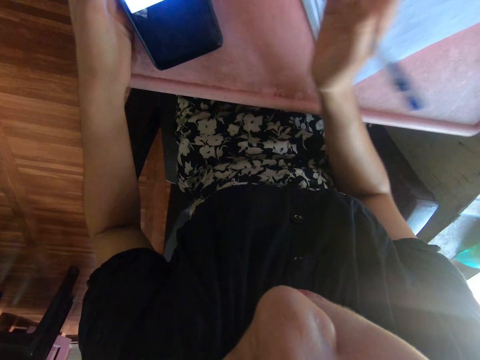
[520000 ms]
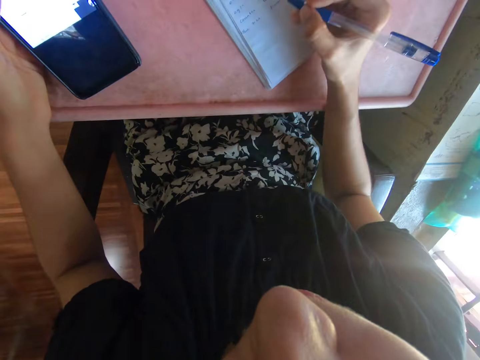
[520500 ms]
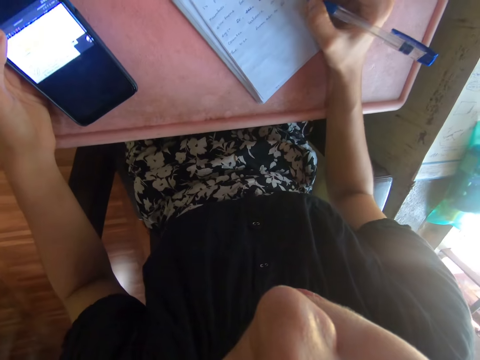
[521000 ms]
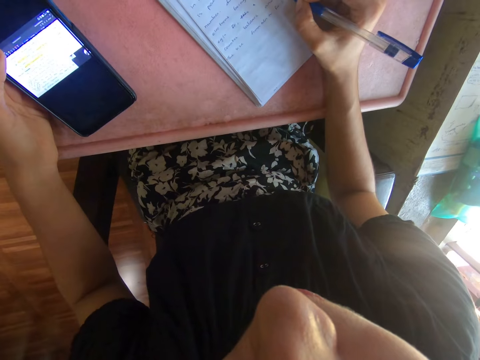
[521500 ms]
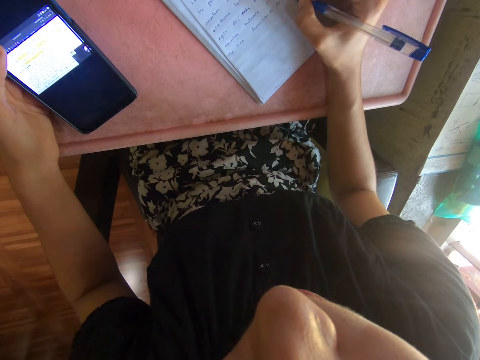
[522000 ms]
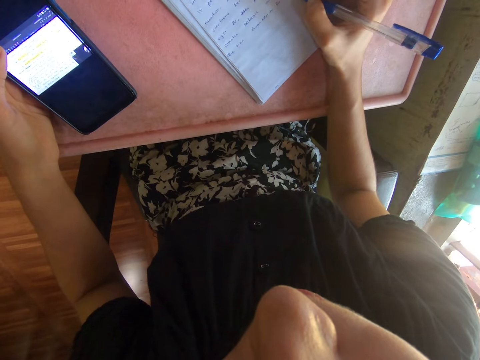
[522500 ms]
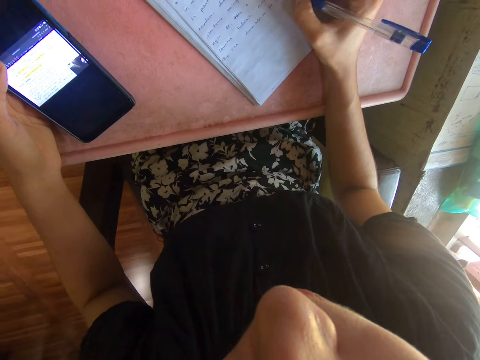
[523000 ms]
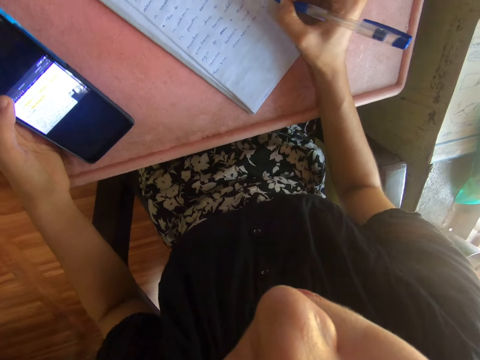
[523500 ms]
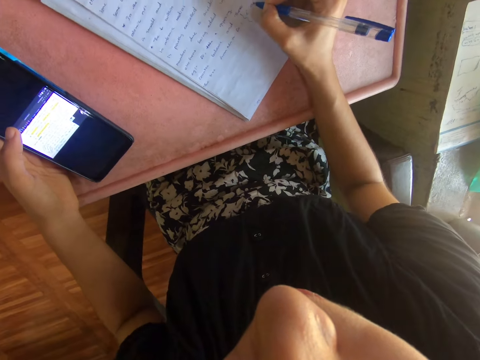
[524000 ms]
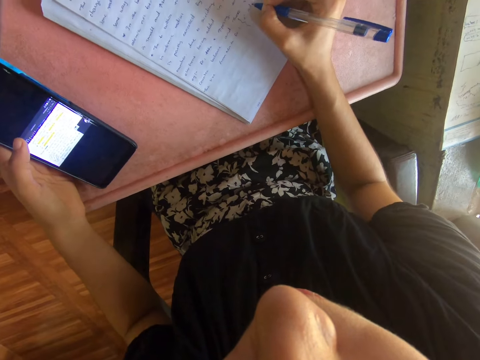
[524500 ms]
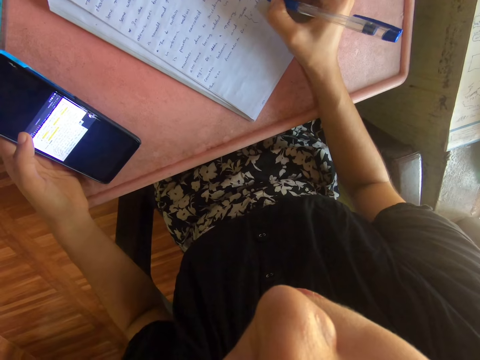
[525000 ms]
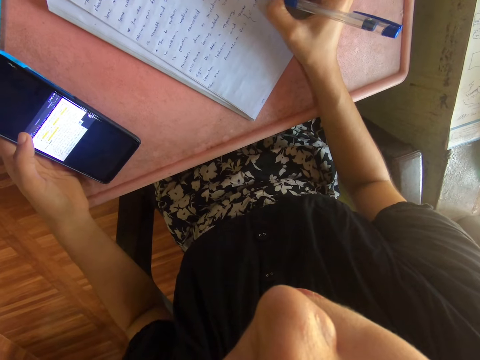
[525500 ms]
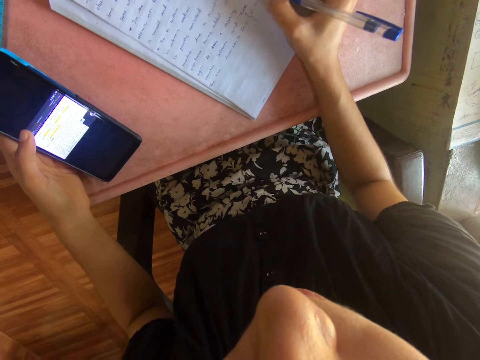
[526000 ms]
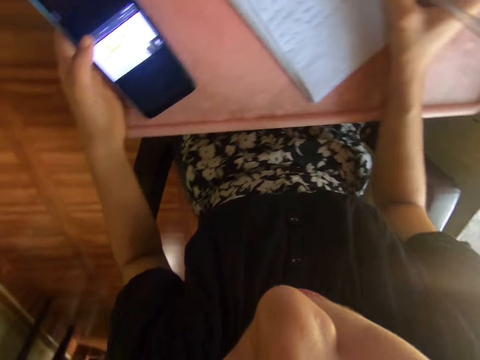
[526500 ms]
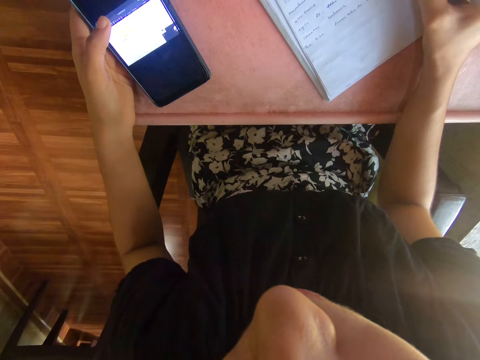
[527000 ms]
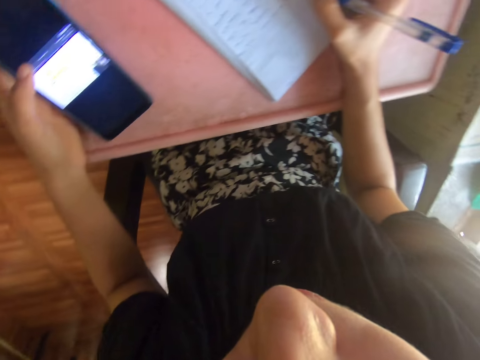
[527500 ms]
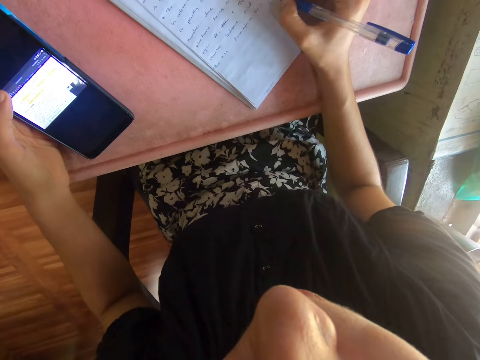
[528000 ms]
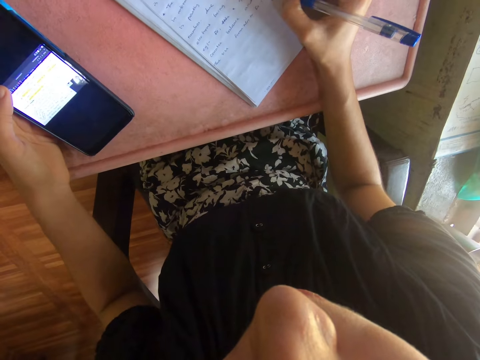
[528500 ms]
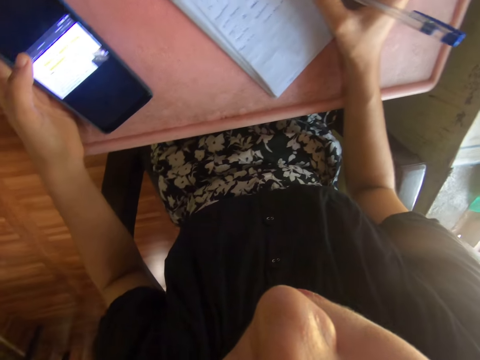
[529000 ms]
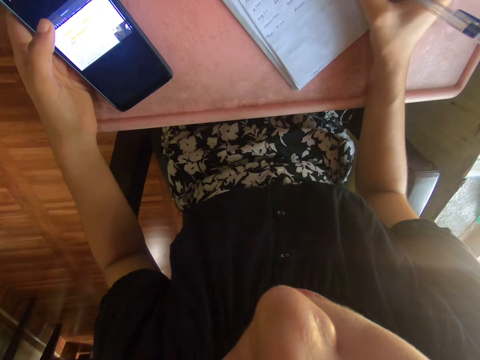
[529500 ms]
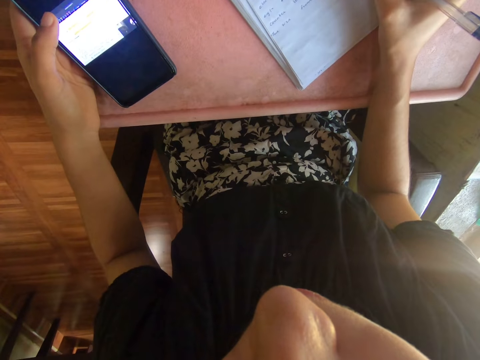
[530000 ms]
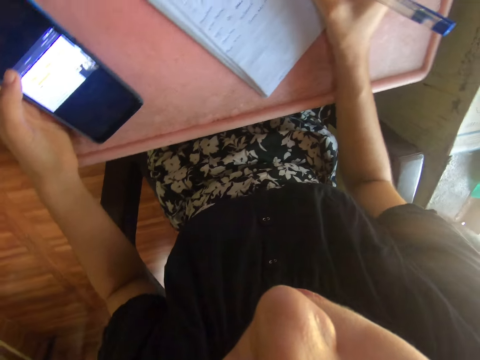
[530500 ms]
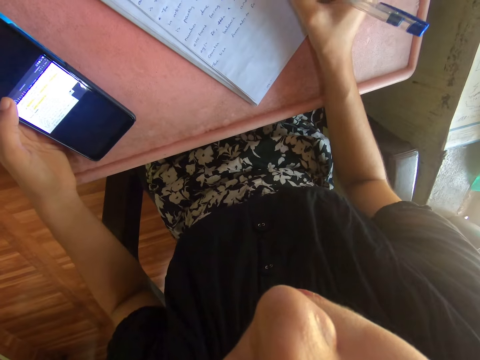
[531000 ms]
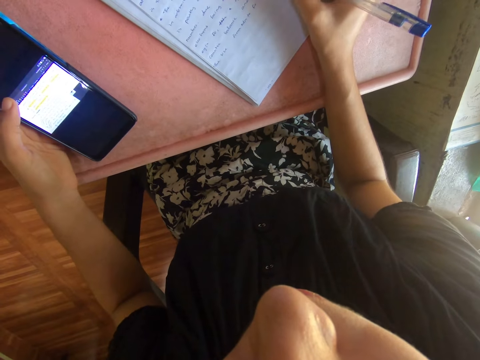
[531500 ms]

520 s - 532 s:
The camera wearer moves the right hand. They write on the book using a ball pen.

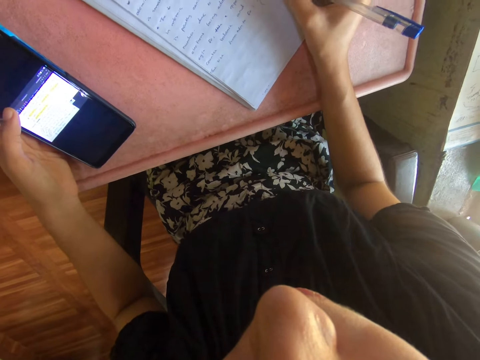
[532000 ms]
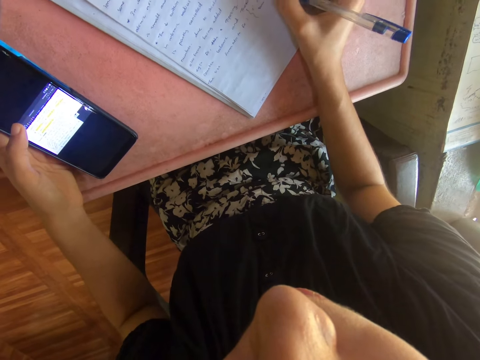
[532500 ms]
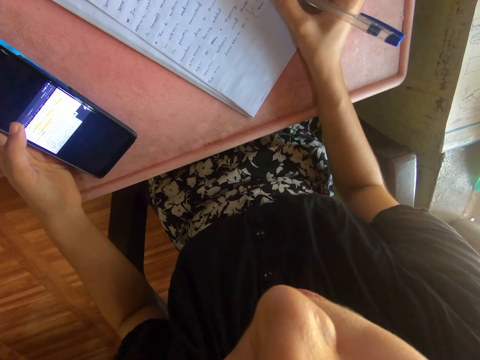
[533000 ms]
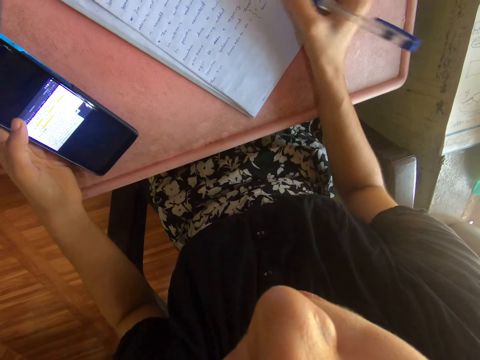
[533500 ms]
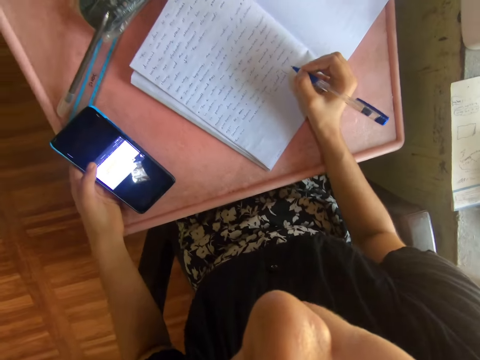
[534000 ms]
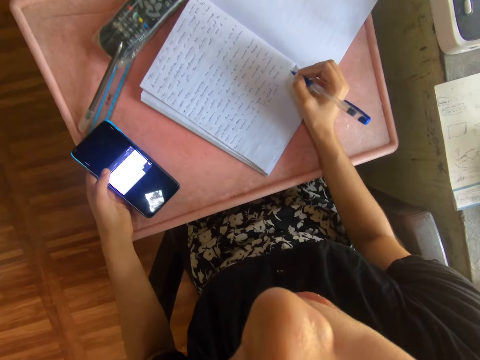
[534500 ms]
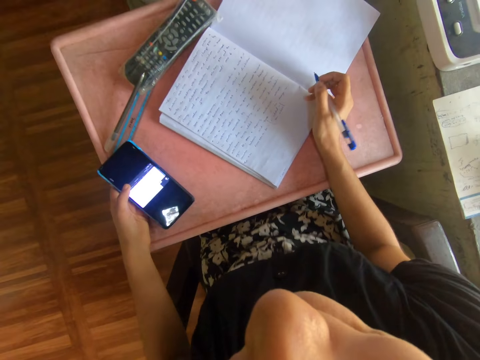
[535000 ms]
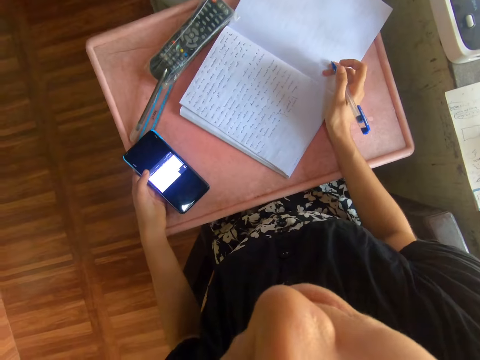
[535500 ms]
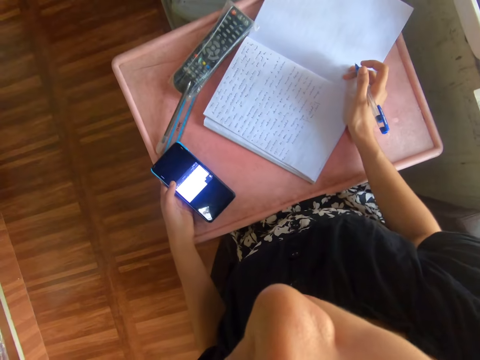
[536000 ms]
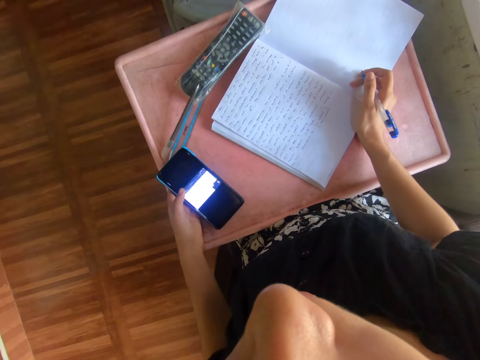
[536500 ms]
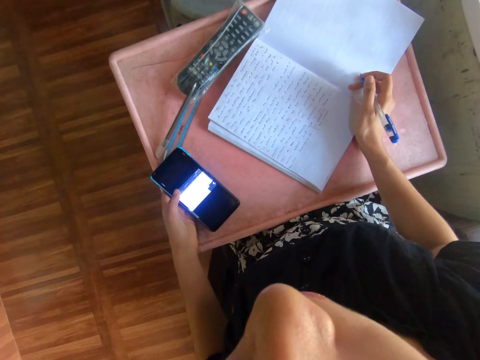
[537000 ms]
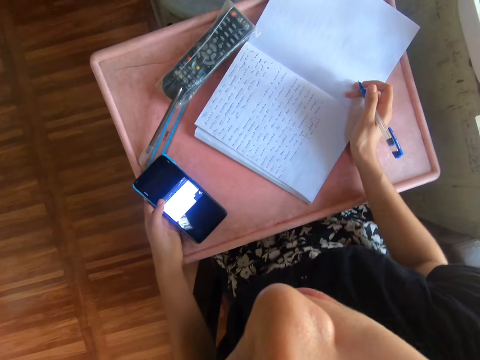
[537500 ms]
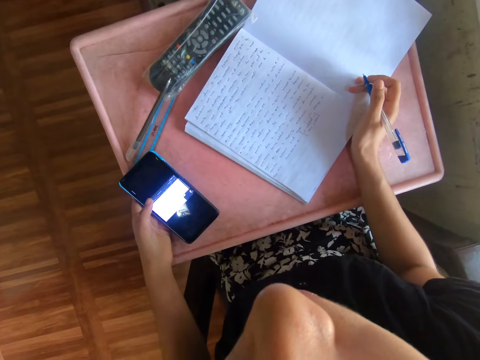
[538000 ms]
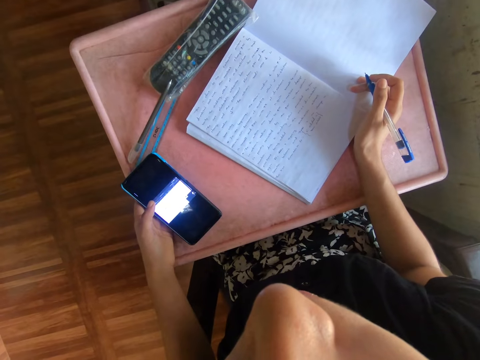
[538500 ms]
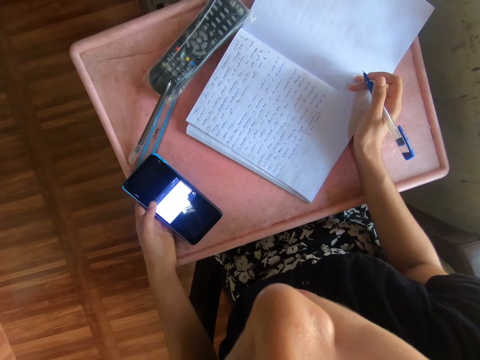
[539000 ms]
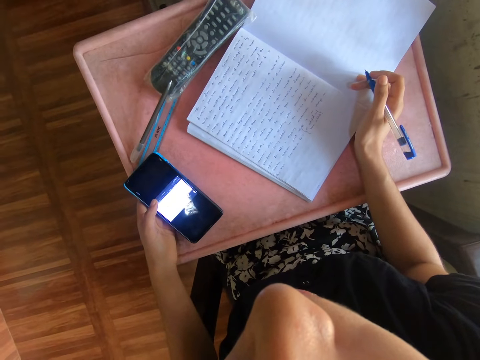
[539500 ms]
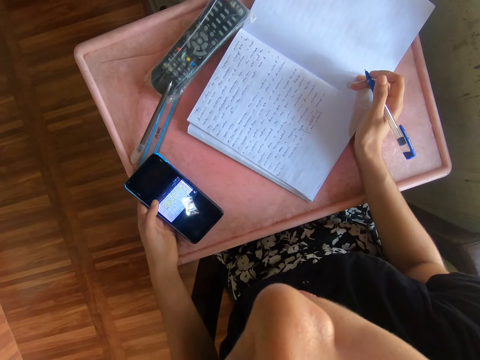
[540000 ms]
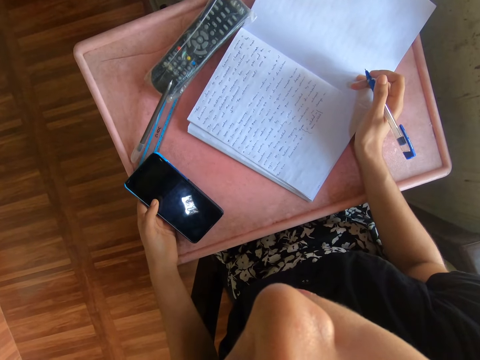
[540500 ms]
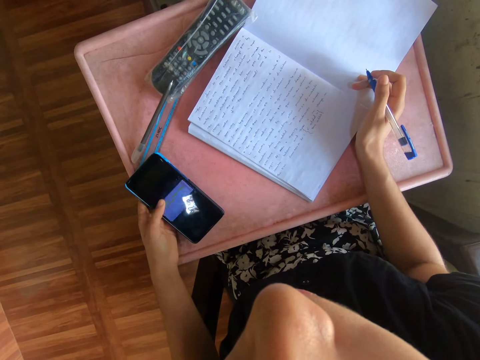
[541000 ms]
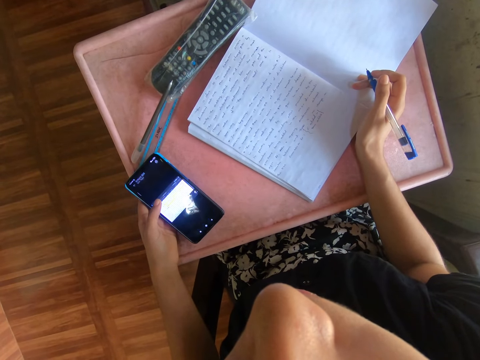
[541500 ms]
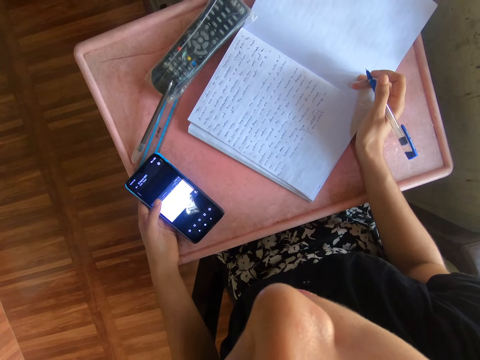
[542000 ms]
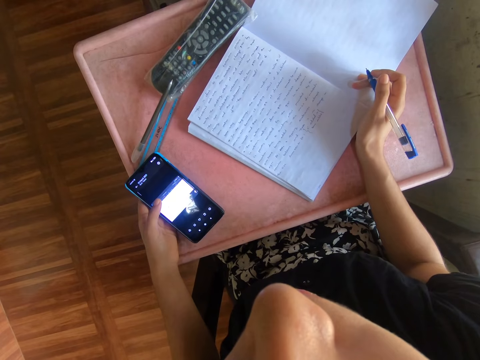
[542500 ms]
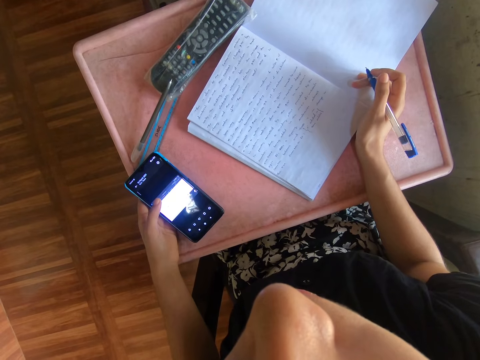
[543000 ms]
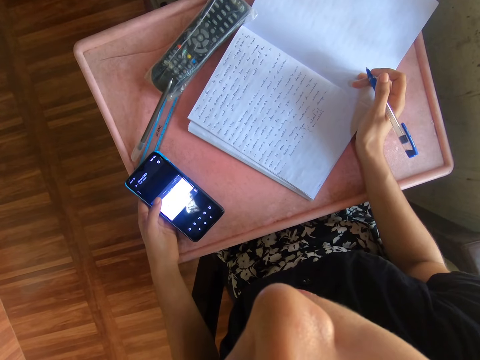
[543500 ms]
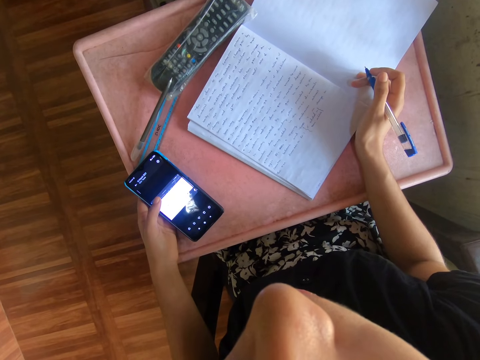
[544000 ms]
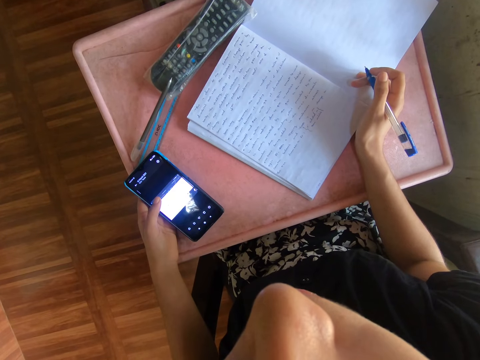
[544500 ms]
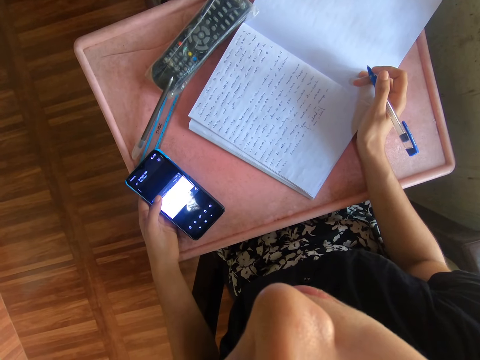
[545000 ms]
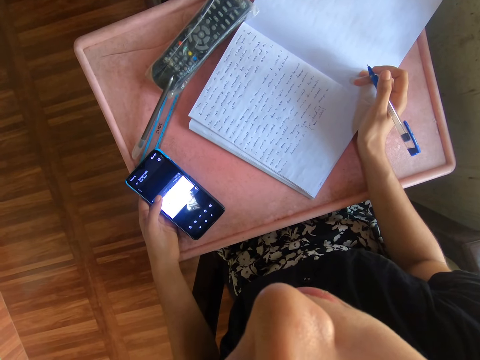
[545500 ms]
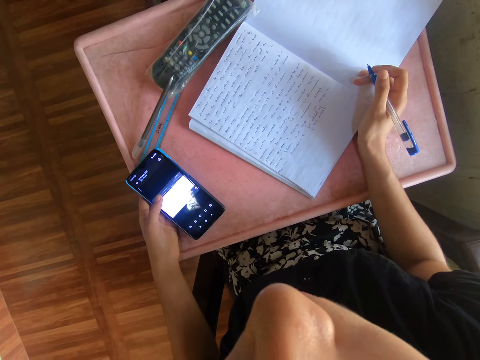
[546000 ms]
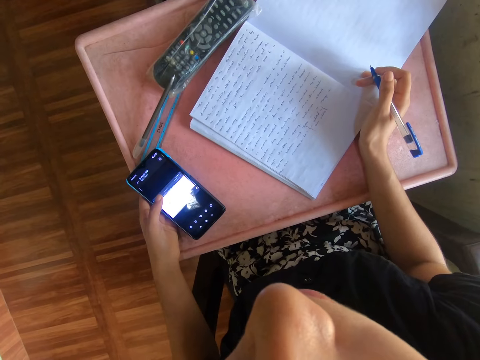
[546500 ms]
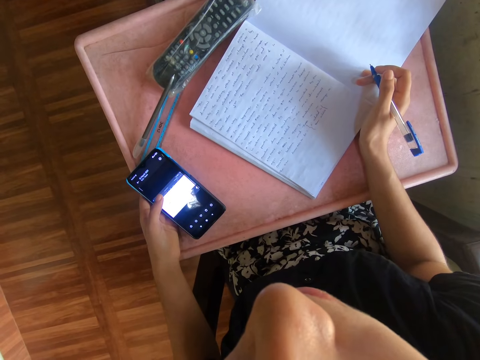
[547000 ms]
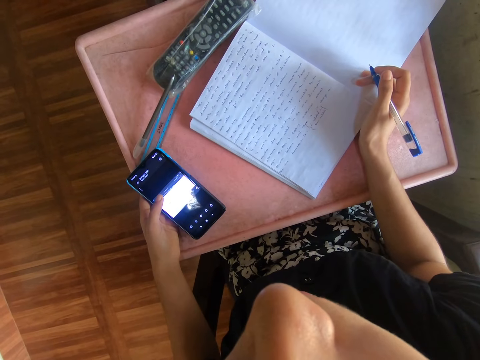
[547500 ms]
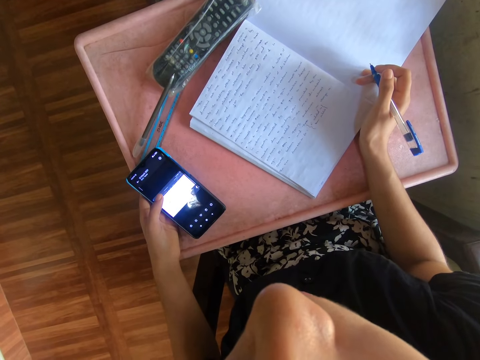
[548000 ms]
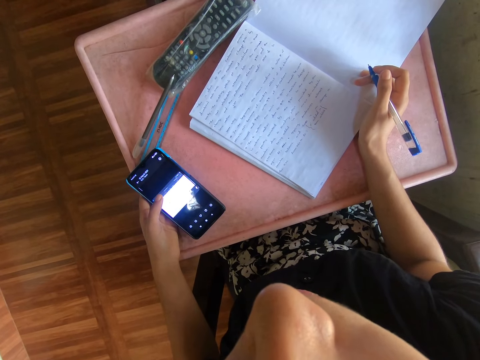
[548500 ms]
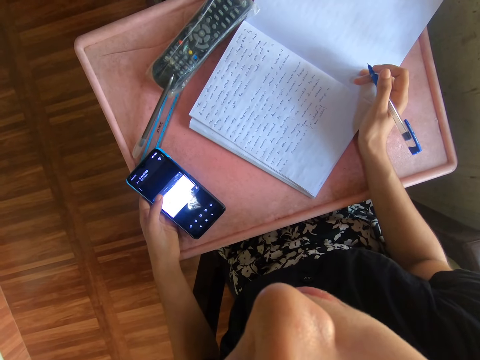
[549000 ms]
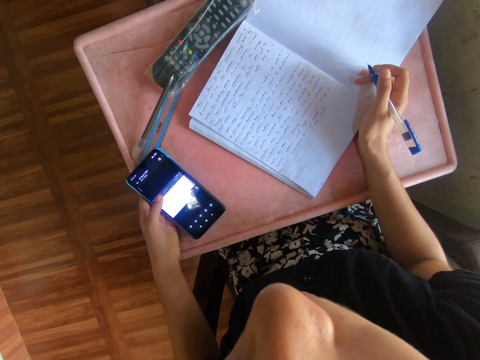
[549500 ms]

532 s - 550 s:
The camera wearer places the hand on the table. They move the right hand. They touch the phone with the left hand. They hold the phone with the left hand.
